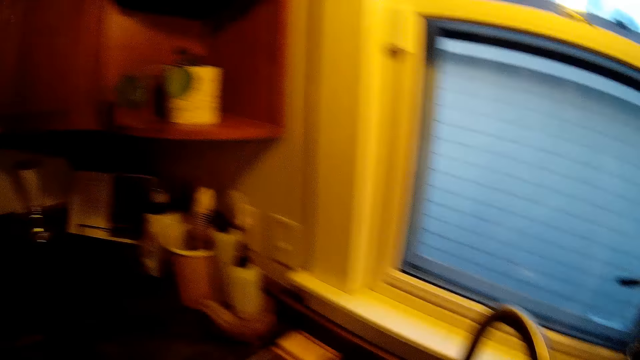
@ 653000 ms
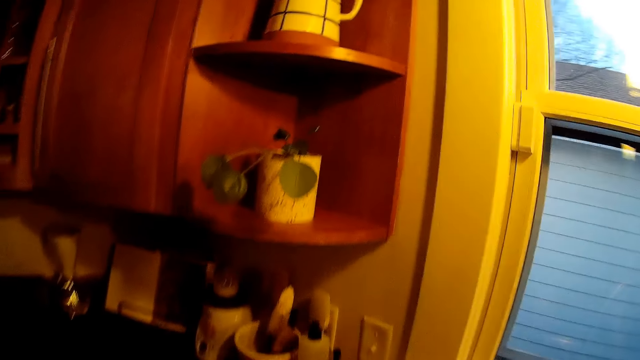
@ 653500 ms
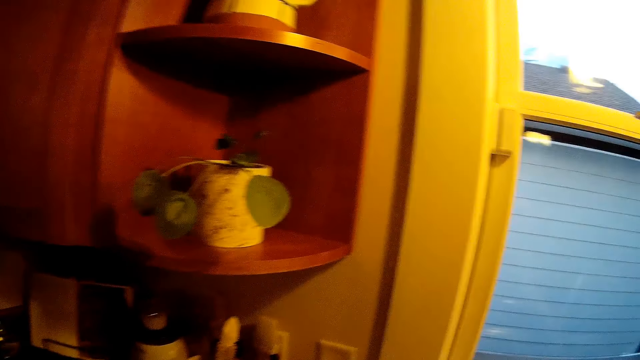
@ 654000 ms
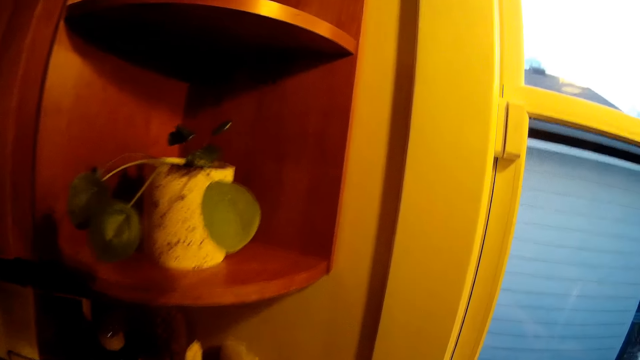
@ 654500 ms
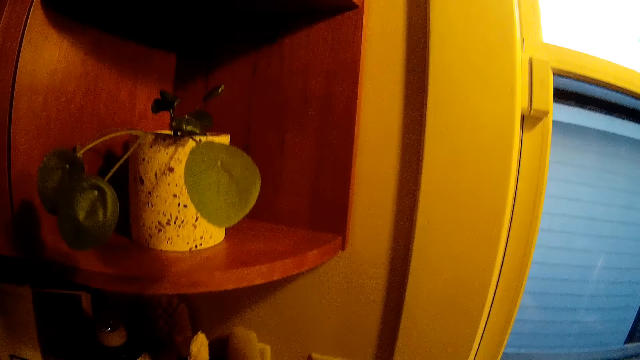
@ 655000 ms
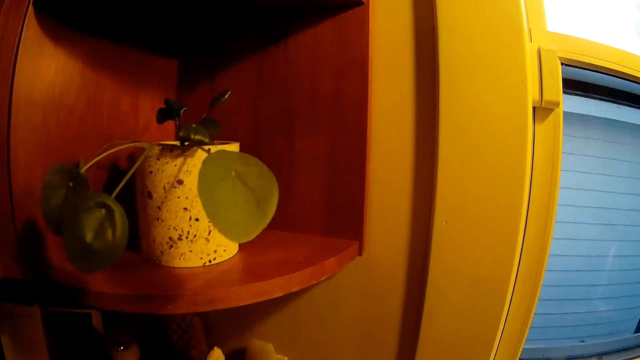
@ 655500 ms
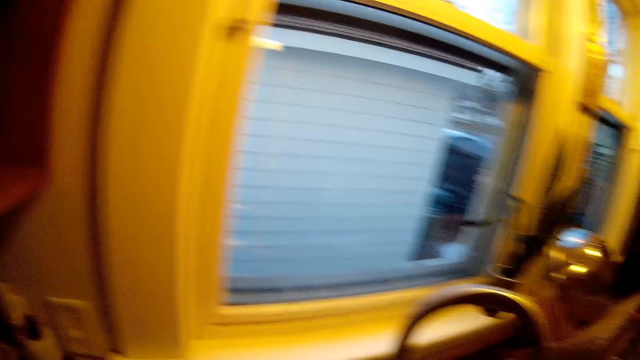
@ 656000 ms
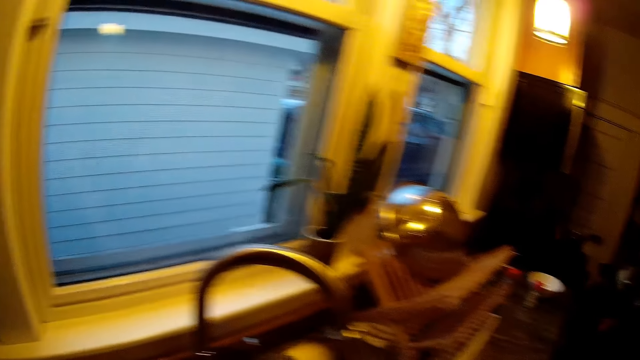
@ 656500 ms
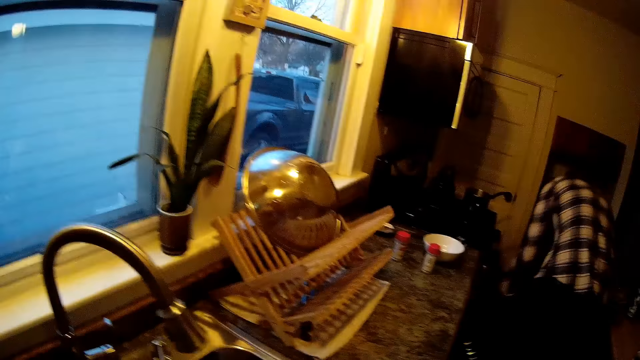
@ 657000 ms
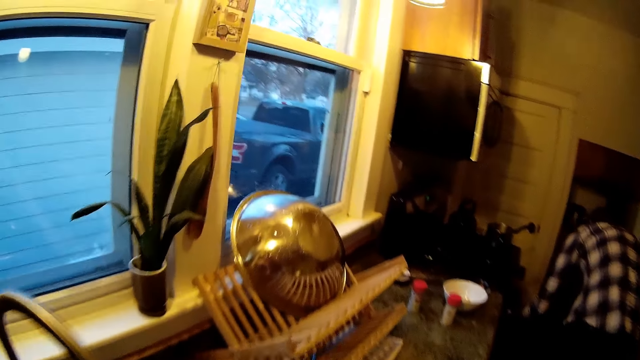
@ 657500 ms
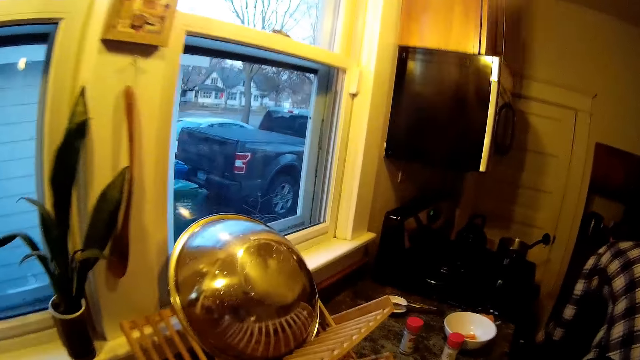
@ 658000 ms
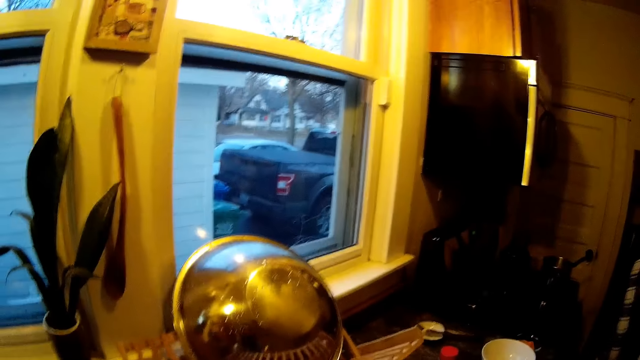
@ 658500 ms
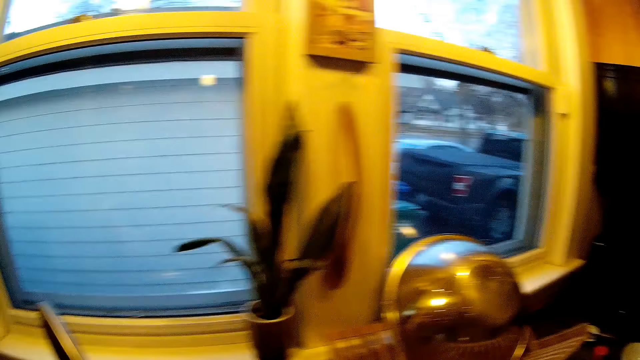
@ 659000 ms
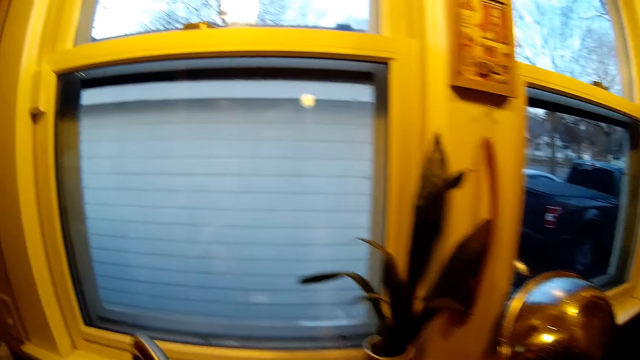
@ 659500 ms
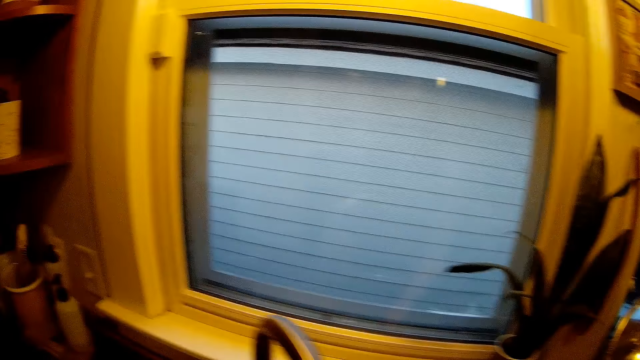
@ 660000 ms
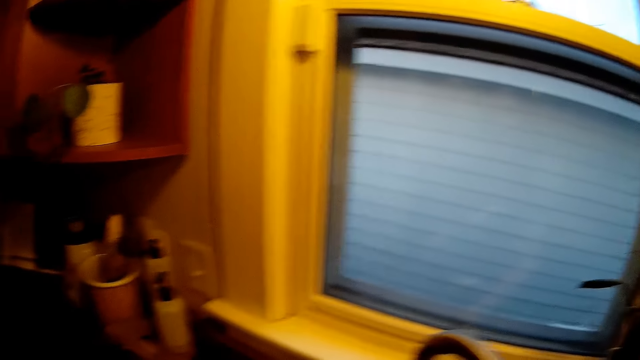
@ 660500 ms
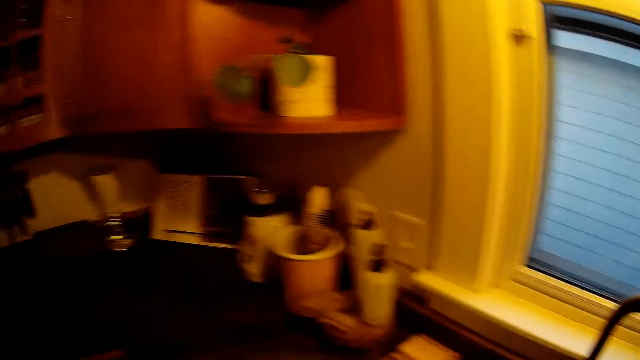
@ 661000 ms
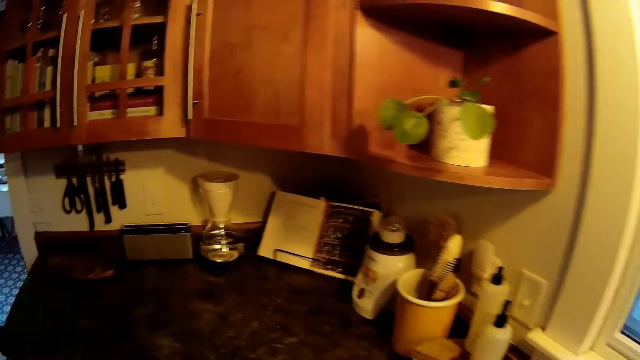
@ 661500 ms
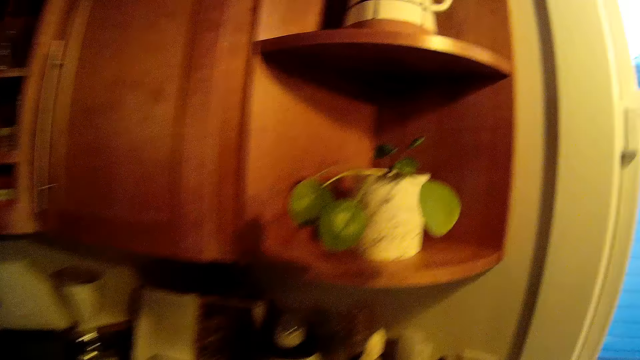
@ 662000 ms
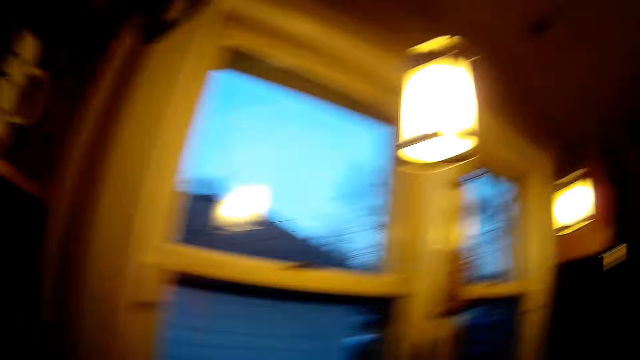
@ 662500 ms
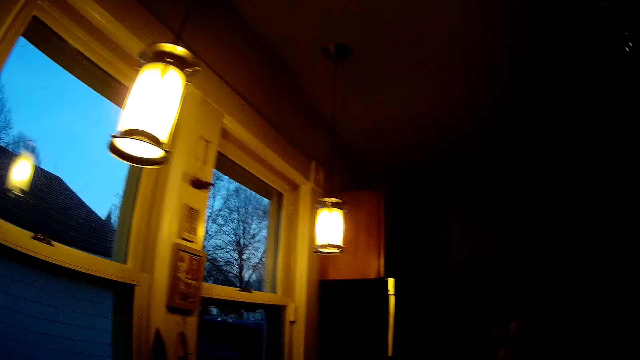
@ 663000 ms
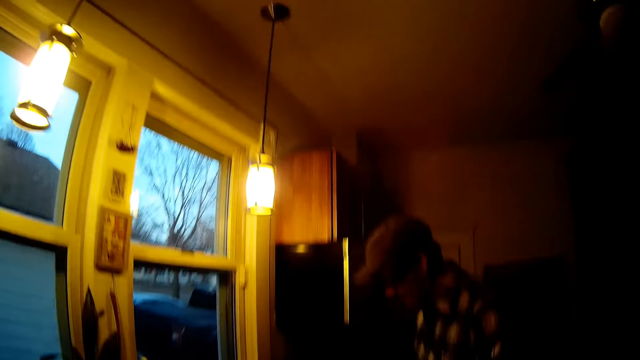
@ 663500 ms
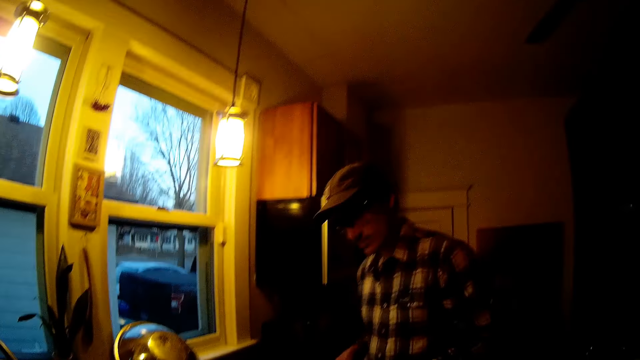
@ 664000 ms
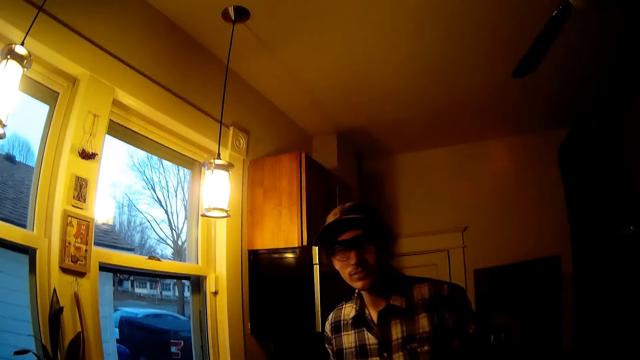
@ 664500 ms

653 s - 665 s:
The man places food in the oven with his left hand.

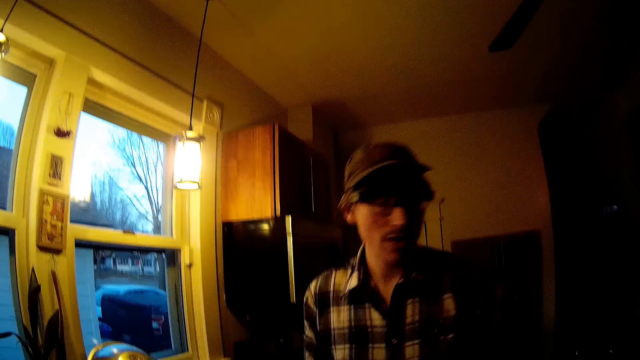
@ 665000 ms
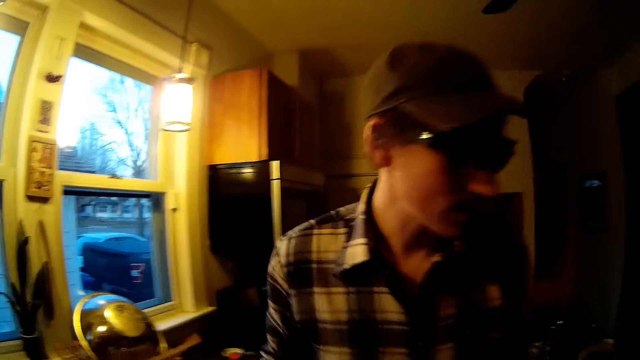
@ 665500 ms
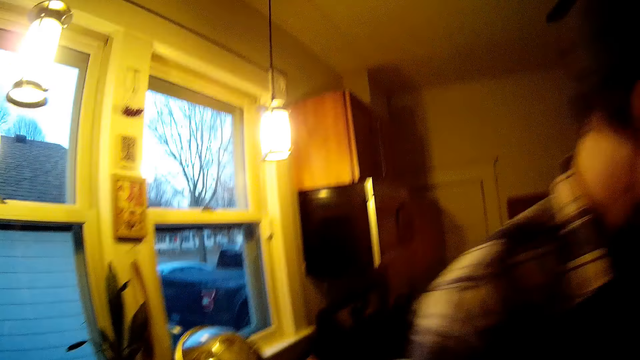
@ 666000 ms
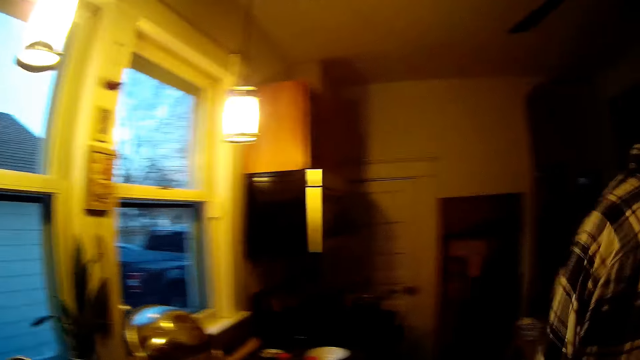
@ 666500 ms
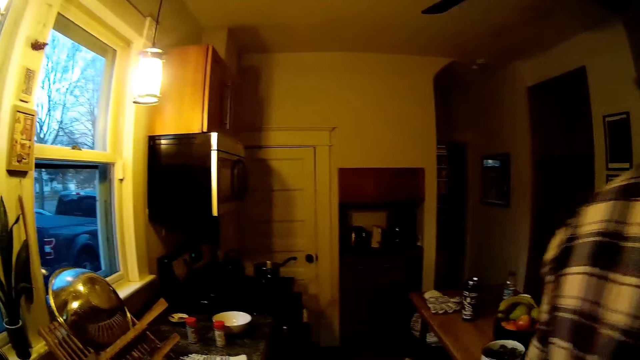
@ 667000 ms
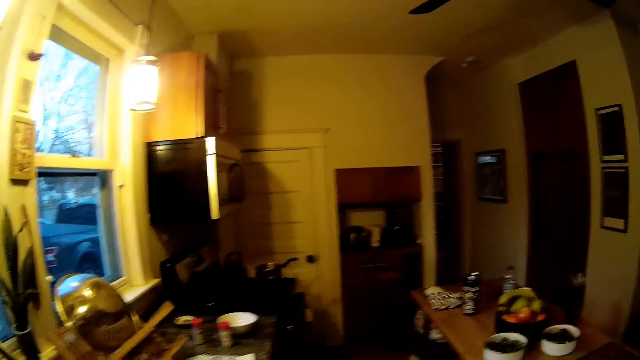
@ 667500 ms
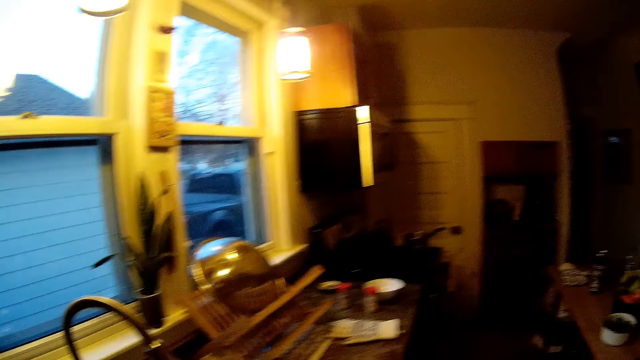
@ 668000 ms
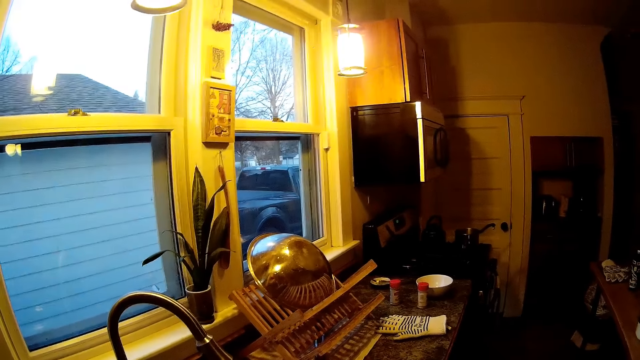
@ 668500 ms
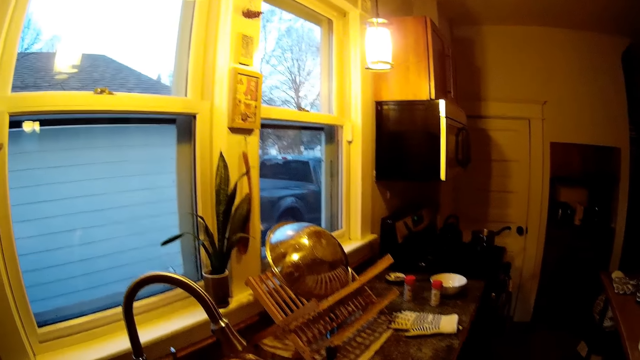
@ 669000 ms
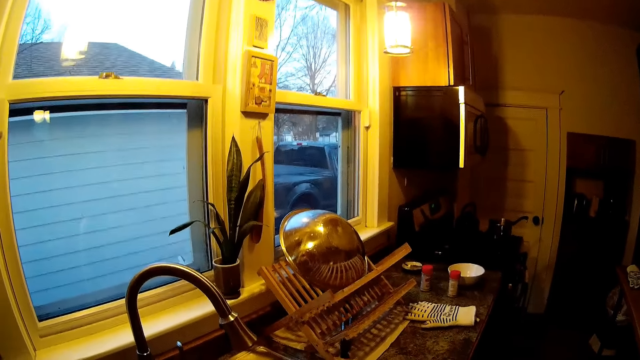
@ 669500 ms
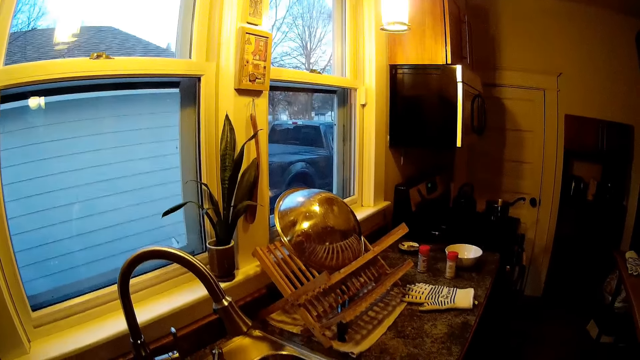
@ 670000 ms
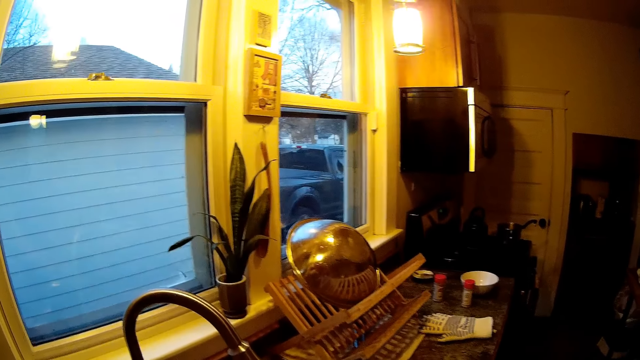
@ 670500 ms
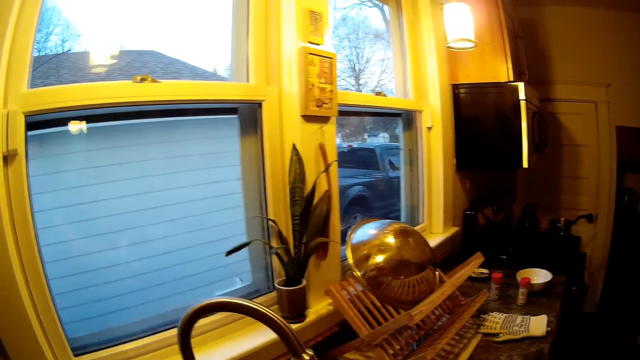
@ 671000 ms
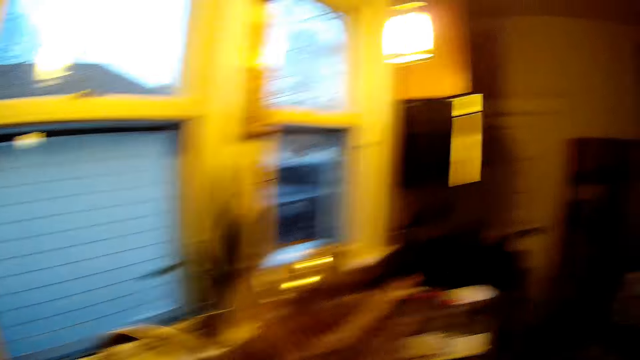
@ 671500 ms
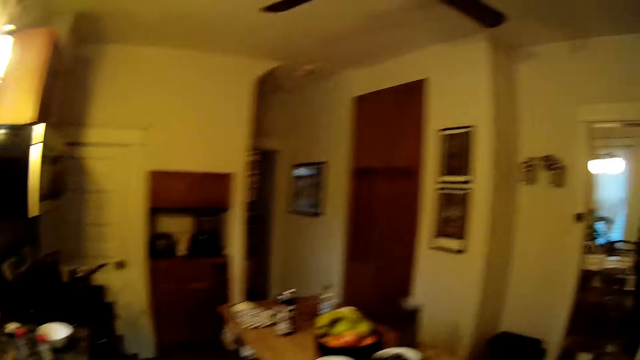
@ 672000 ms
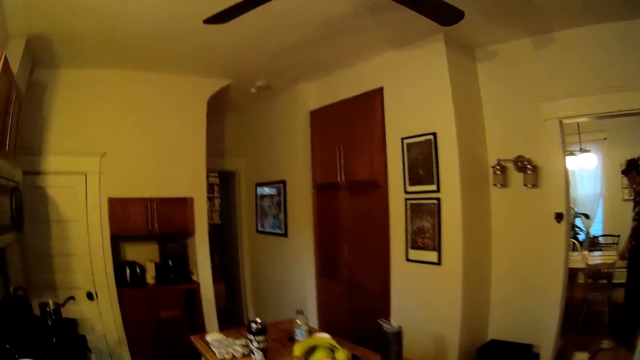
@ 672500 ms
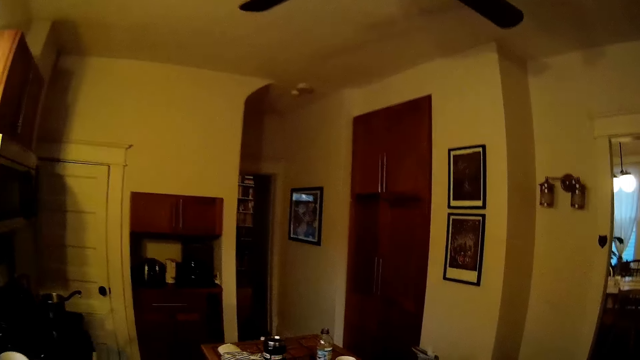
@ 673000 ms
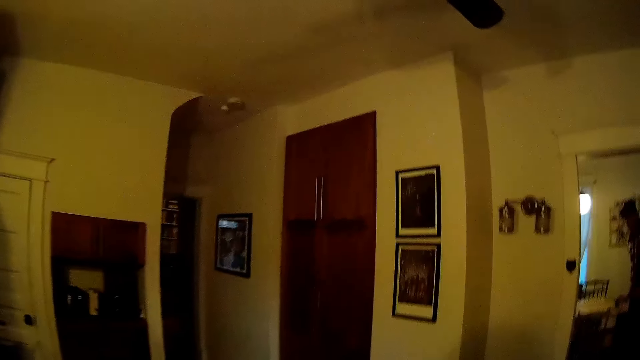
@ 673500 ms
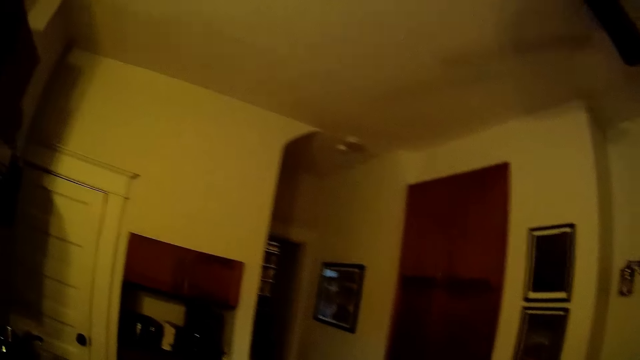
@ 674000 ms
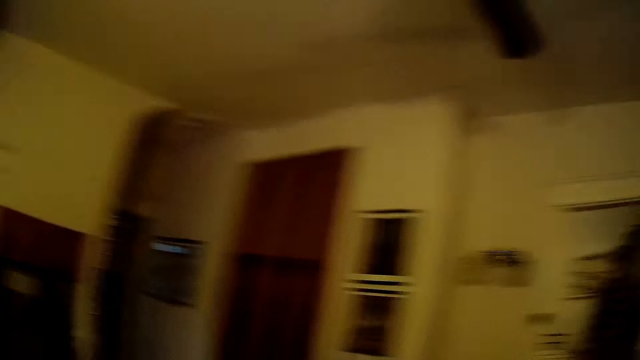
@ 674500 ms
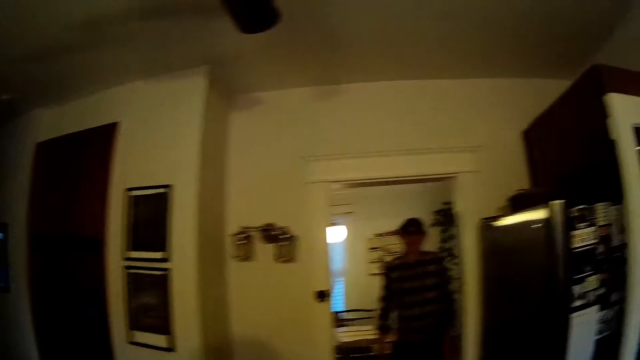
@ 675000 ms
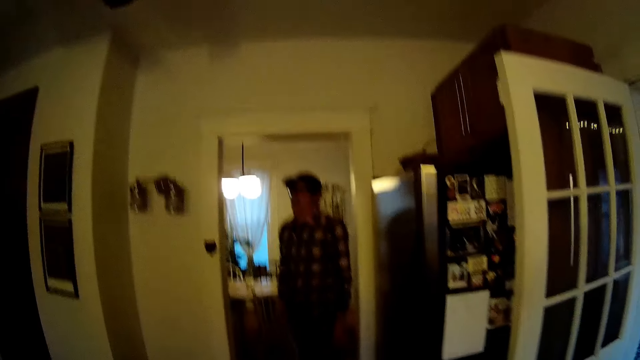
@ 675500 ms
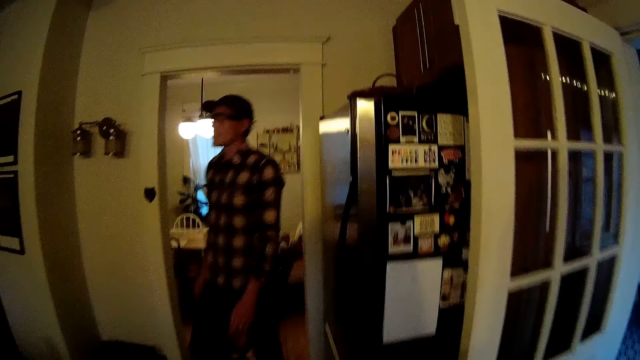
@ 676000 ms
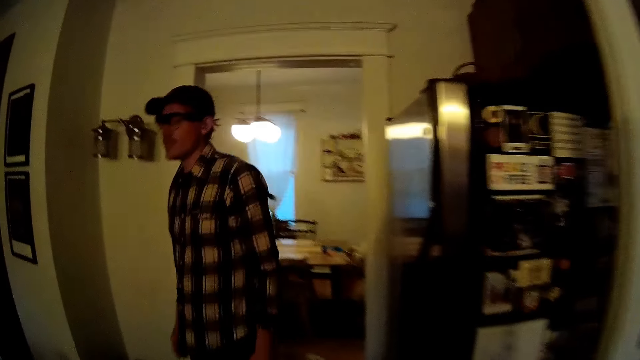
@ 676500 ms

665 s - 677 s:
The man walks into a kitchen.
